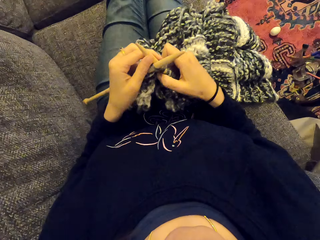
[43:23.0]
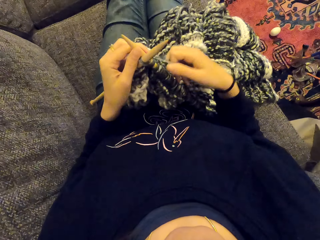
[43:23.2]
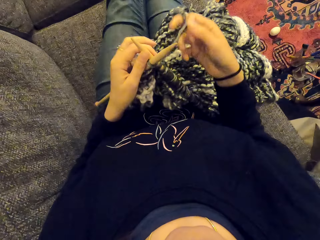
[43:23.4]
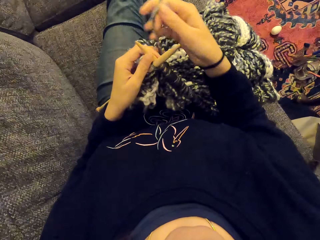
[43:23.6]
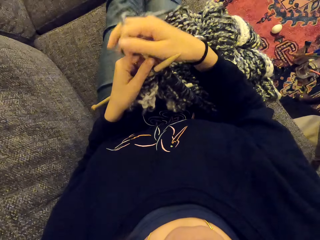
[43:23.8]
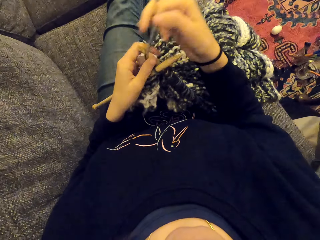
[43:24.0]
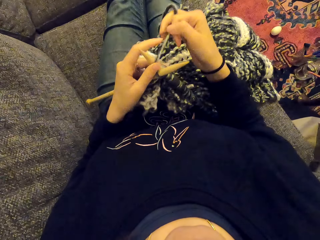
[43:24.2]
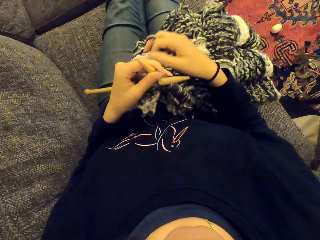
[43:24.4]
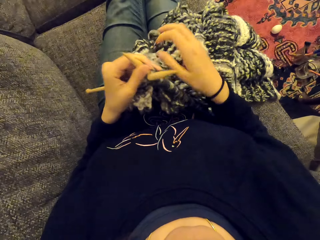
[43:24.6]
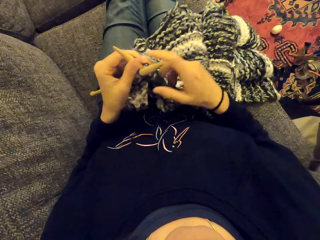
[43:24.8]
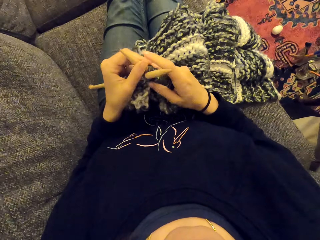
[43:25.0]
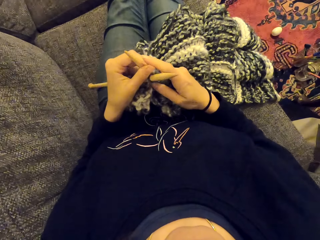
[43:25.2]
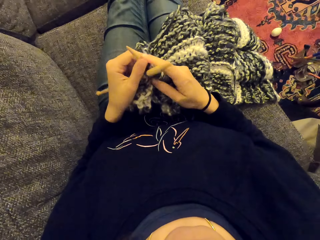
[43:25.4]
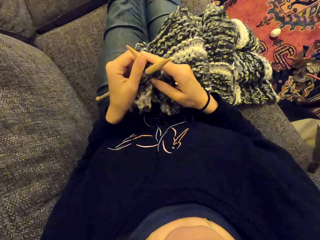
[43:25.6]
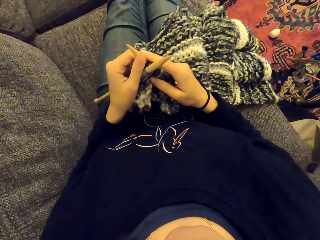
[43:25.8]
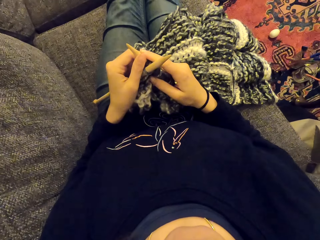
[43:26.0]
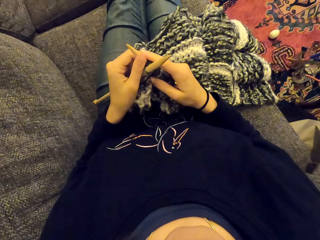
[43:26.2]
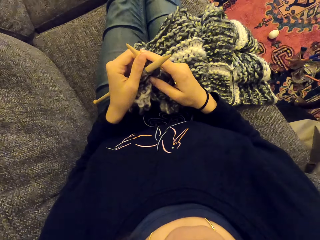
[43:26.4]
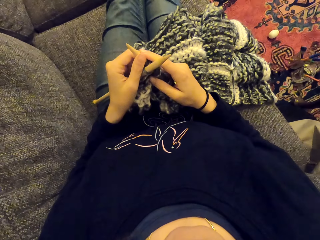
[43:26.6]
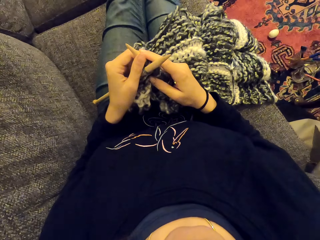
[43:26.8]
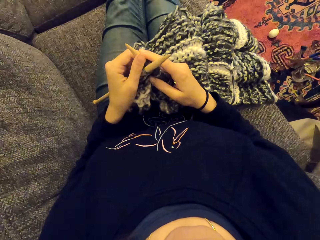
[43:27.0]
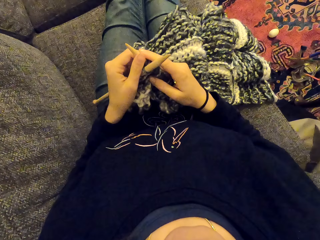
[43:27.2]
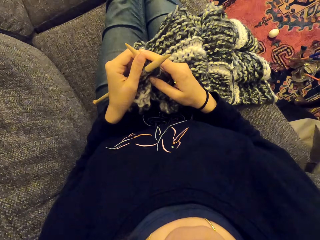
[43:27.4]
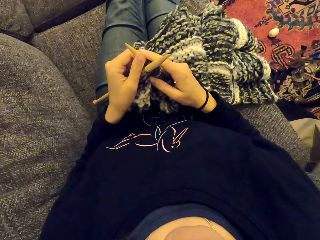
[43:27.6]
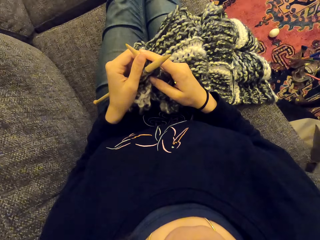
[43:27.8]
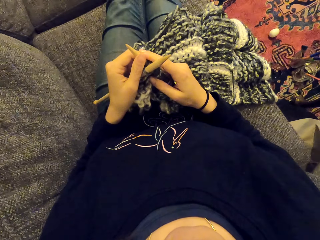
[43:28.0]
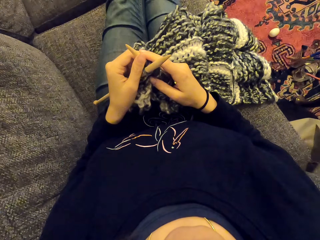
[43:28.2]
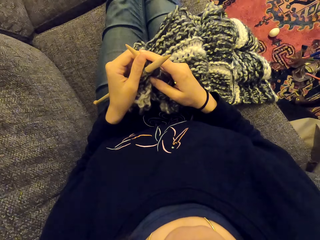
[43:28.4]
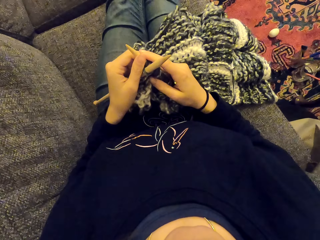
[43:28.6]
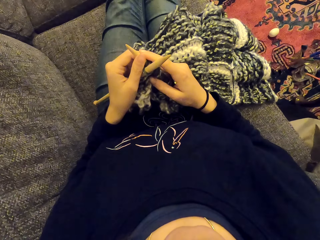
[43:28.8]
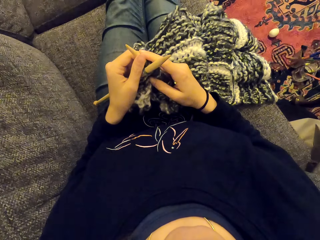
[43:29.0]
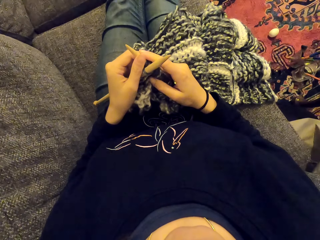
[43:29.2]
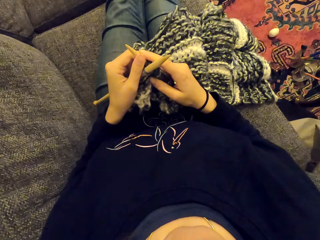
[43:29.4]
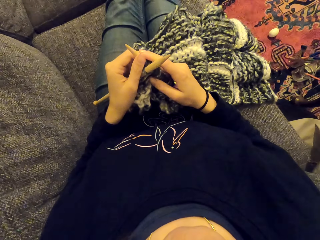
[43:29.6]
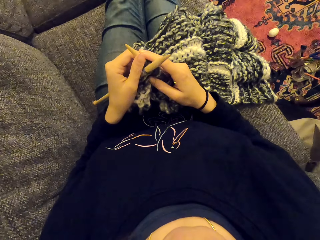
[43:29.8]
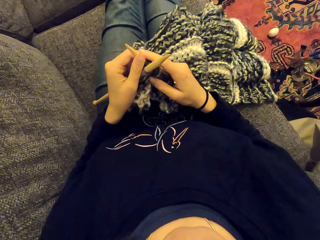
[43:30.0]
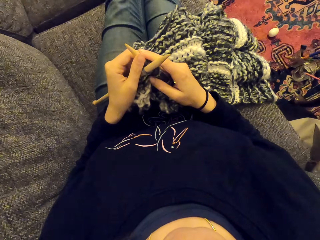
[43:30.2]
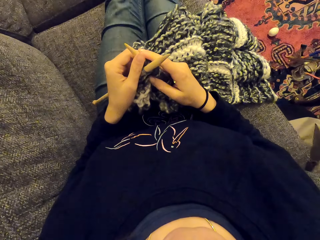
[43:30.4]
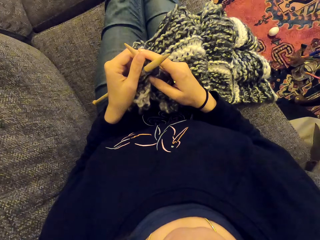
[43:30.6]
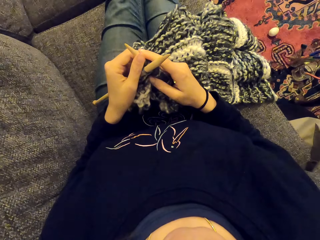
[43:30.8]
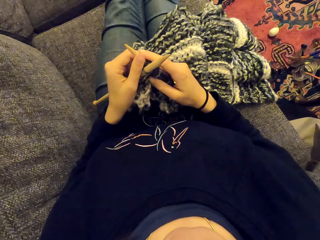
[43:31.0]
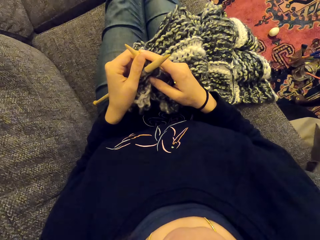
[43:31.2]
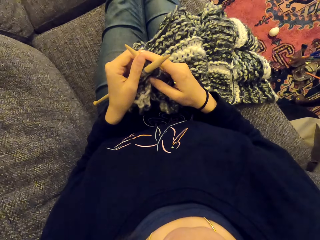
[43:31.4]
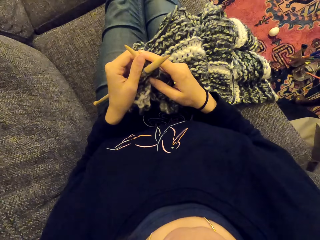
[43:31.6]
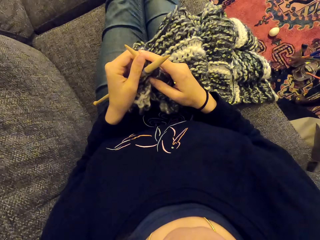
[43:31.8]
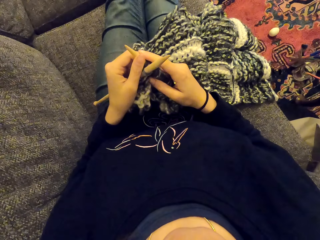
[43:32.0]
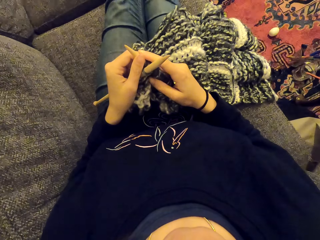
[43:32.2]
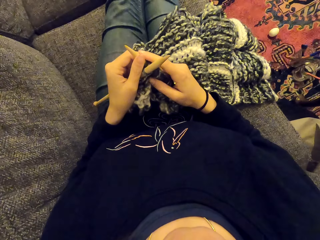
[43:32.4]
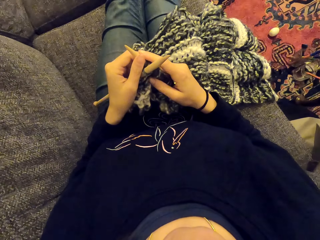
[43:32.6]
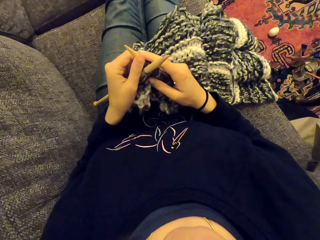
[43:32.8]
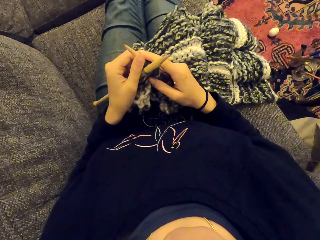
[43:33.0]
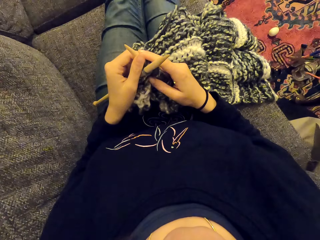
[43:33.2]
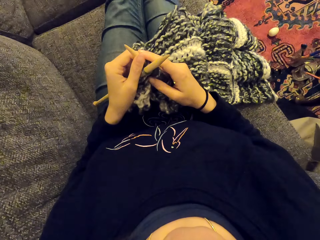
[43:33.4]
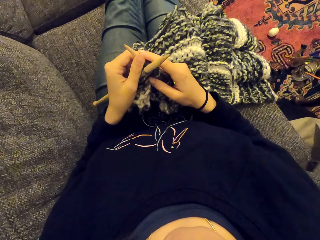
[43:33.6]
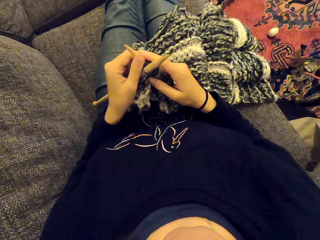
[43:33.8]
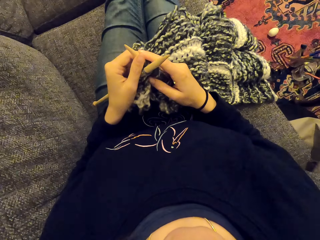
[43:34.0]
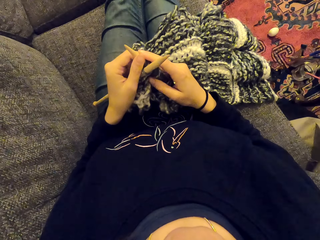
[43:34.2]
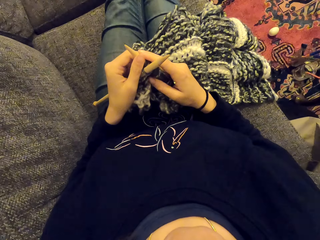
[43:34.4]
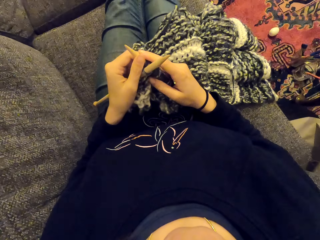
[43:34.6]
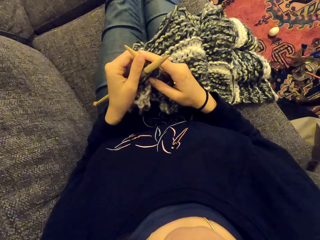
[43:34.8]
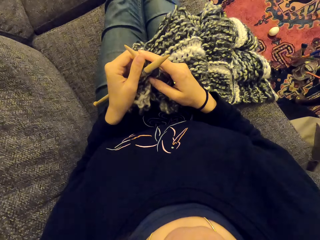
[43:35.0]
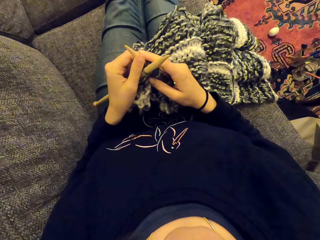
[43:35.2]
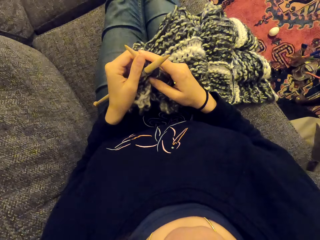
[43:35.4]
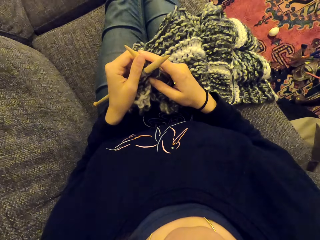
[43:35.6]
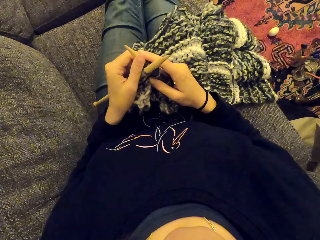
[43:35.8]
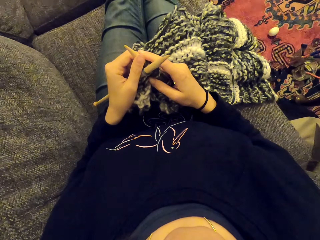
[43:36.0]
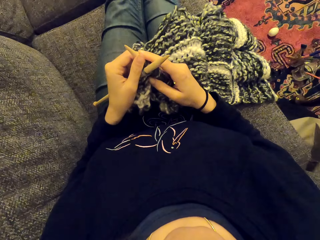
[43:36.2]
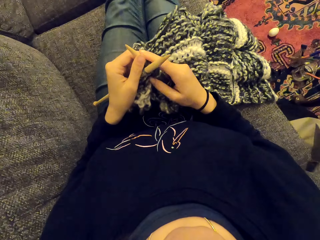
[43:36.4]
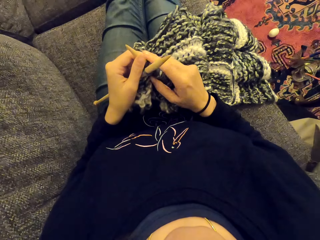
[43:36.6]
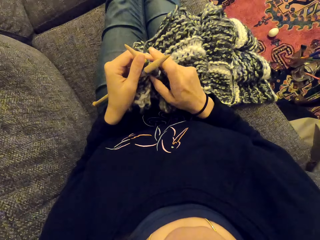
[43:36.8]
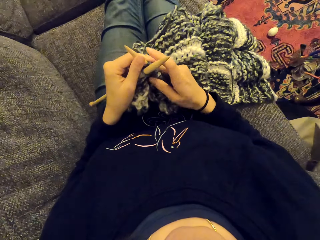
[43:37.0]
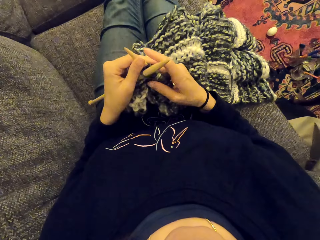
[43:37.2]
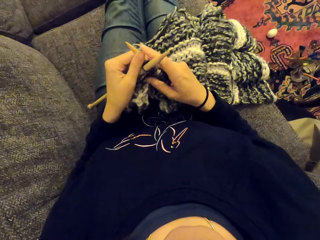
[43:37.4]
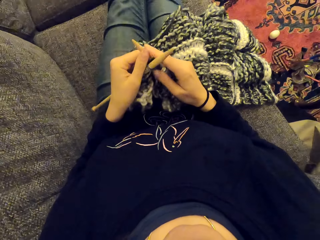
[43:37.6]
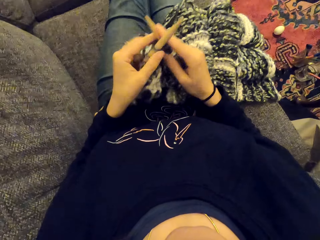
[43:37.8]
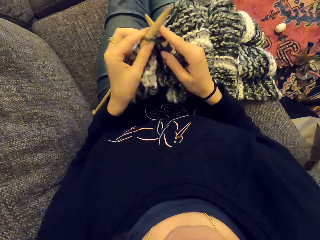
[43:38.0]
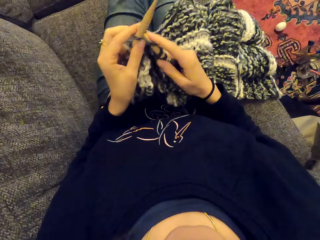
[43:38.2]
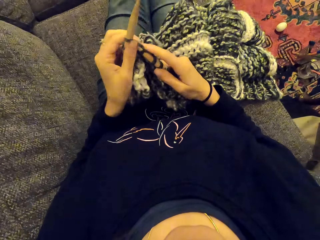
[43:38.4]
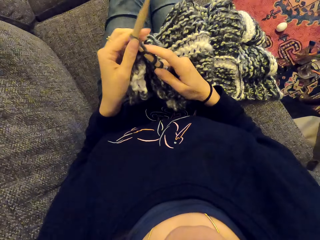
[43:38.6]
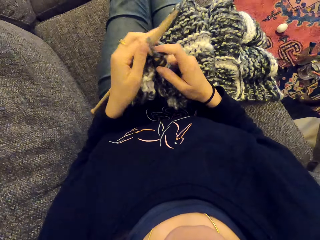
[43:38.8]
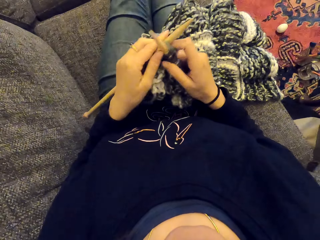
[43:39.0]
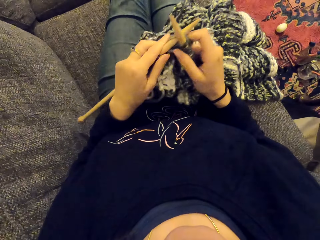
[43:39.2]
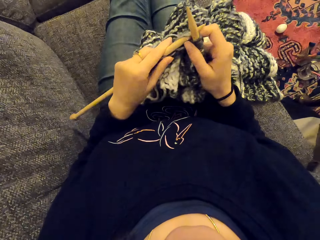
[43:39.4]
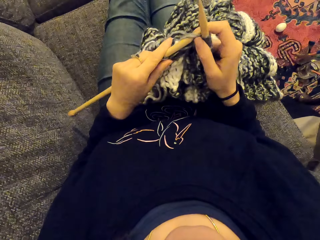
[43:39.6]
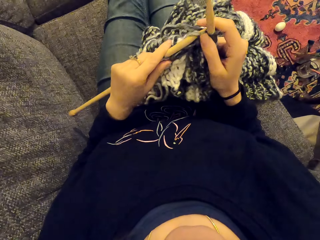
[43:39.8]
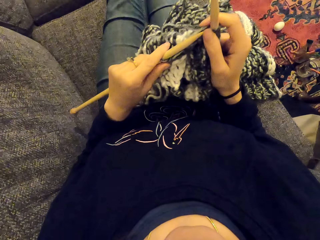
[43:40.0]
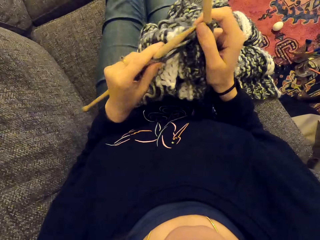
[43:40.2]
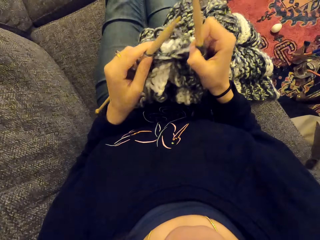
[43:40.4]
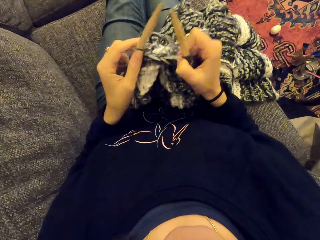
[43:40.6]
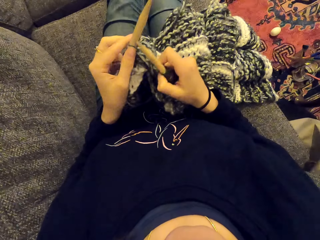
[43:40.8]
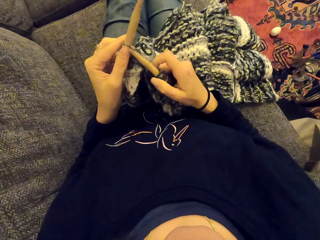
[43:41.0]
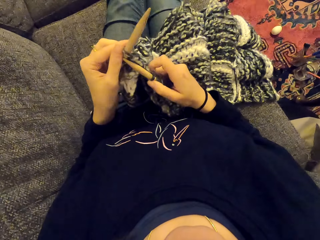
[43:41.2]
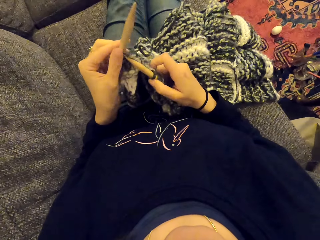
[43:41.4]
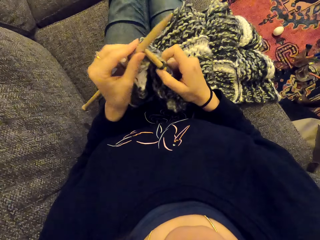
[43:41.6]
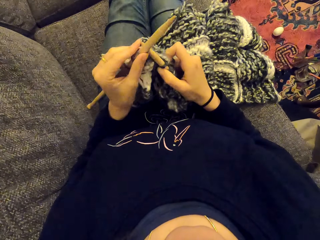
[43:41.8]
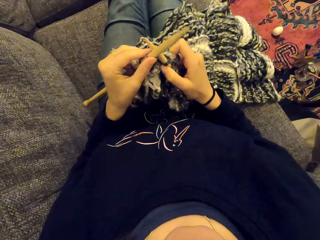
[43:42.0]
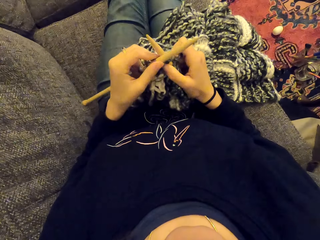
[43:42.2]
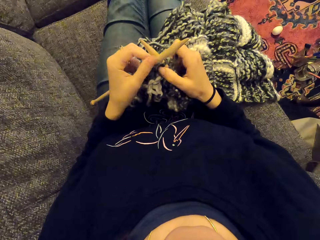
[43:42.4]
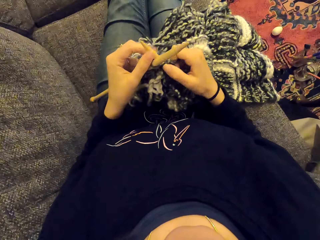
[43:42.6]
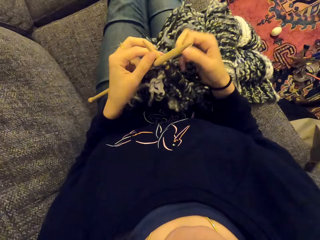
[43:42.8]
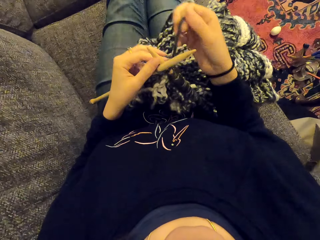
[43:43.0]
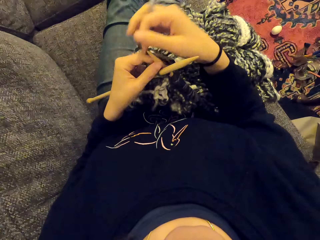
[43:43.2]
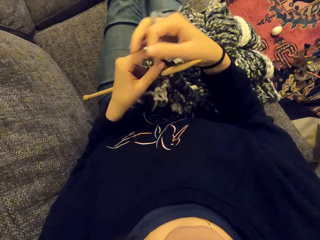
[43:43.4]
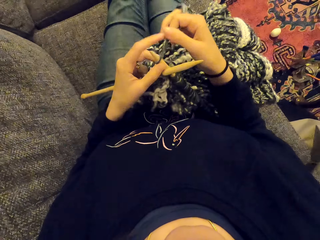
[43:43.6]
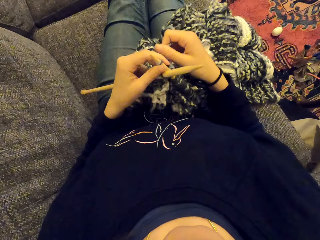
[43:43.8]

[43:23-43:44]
The camera wearer stares at something. They knit the fabric.
